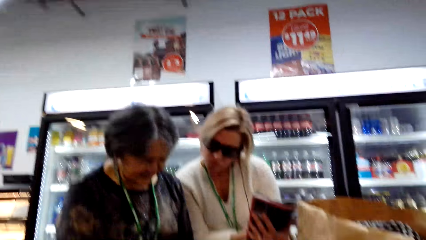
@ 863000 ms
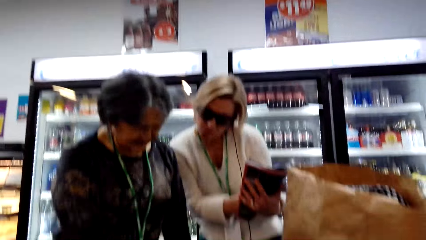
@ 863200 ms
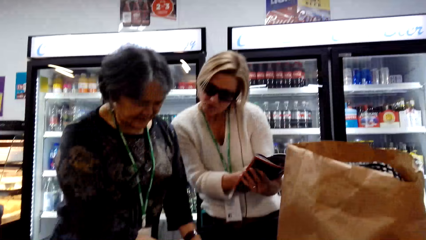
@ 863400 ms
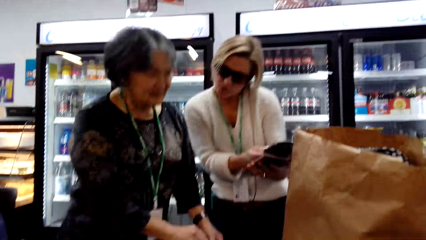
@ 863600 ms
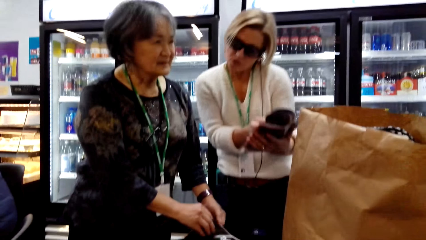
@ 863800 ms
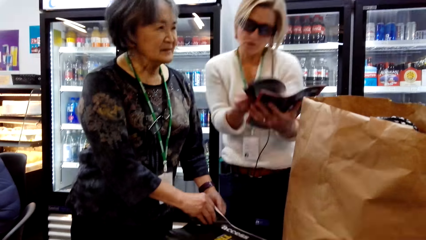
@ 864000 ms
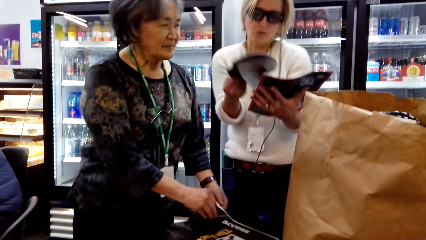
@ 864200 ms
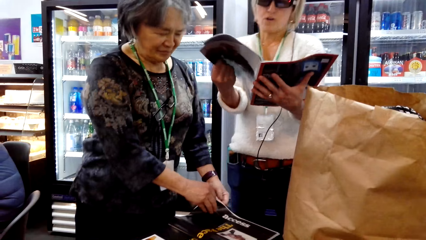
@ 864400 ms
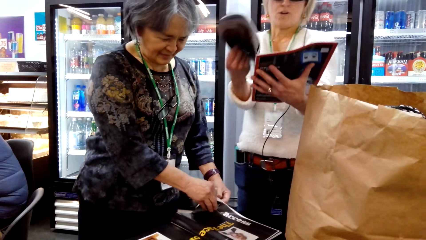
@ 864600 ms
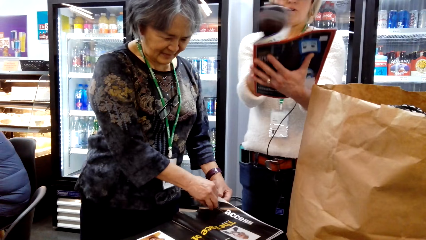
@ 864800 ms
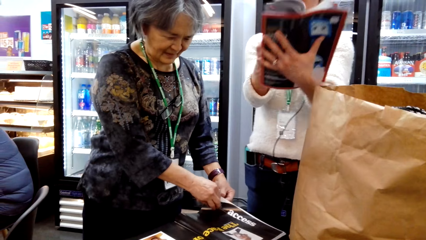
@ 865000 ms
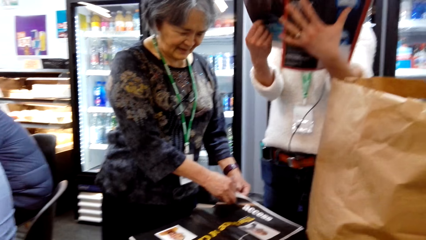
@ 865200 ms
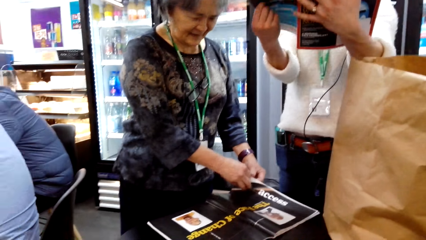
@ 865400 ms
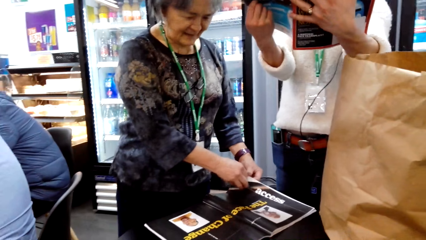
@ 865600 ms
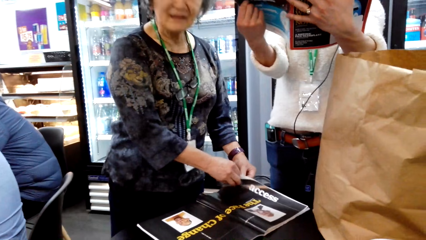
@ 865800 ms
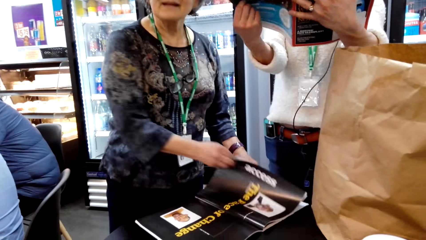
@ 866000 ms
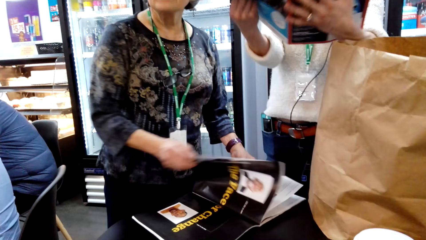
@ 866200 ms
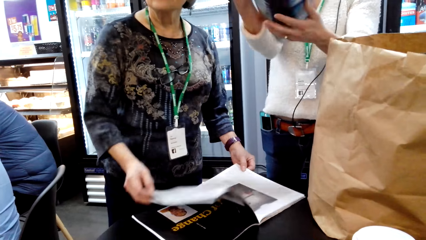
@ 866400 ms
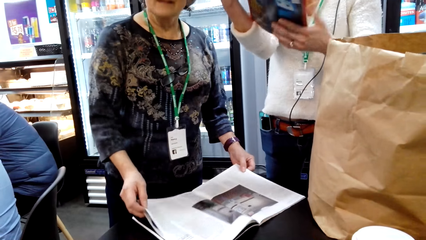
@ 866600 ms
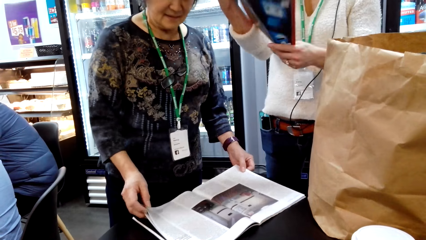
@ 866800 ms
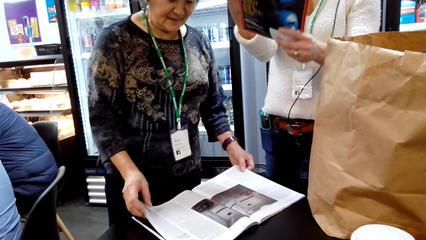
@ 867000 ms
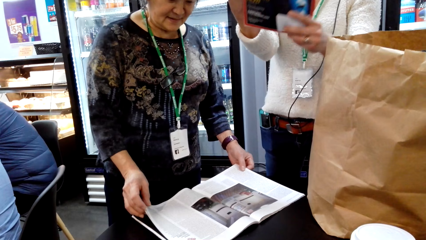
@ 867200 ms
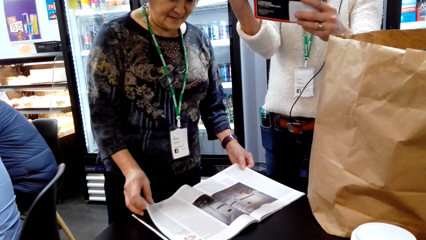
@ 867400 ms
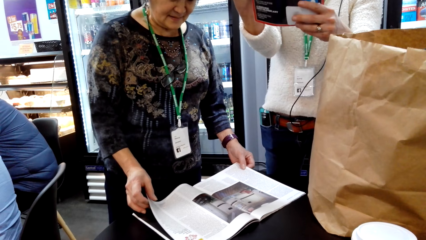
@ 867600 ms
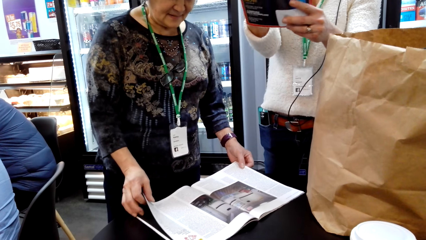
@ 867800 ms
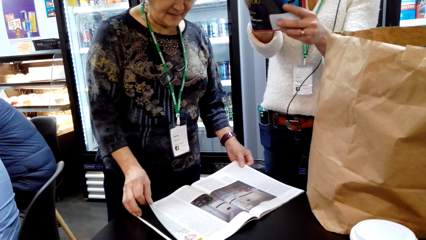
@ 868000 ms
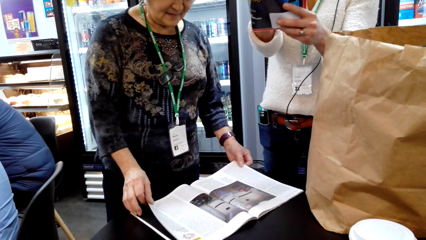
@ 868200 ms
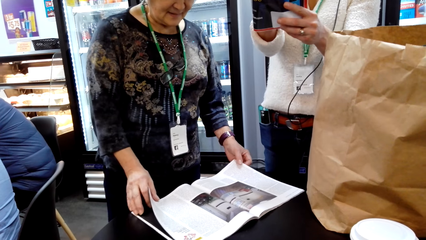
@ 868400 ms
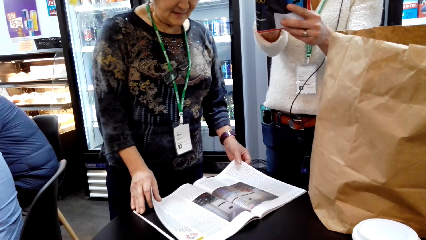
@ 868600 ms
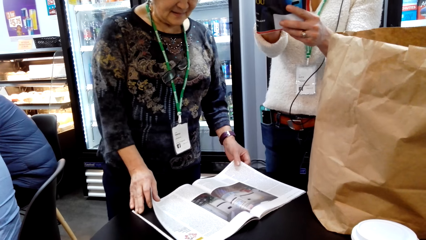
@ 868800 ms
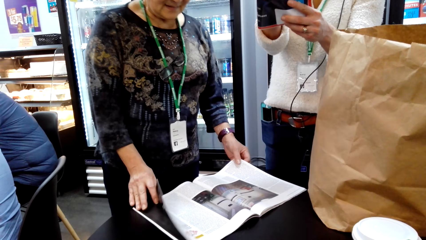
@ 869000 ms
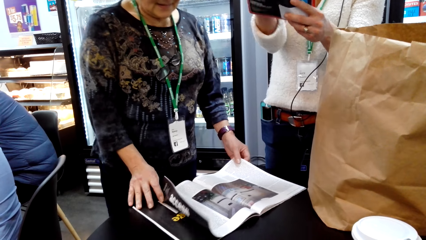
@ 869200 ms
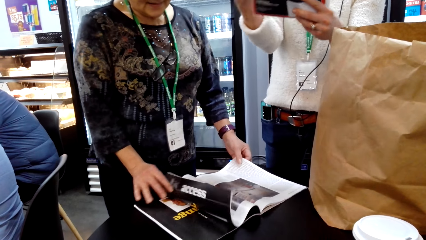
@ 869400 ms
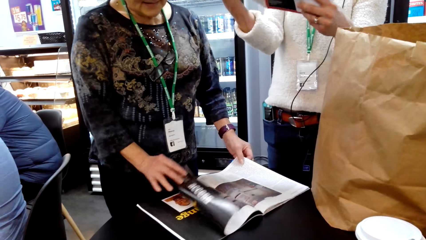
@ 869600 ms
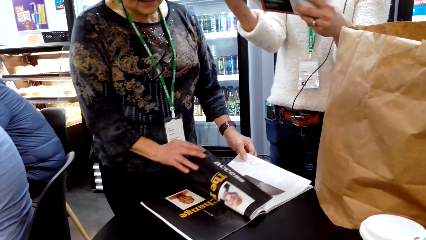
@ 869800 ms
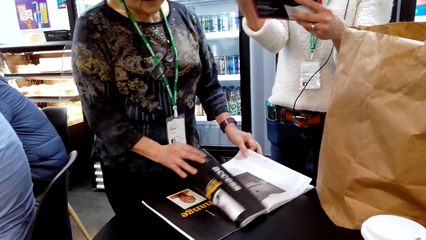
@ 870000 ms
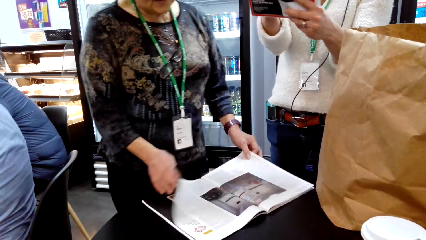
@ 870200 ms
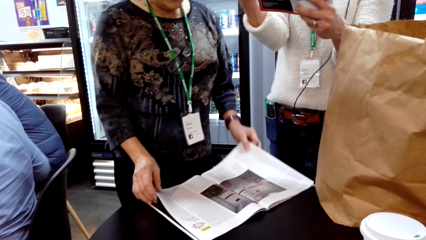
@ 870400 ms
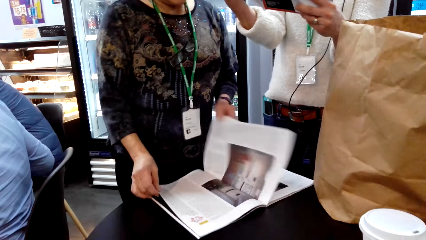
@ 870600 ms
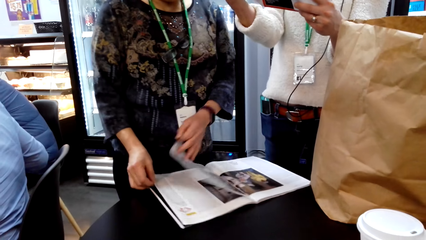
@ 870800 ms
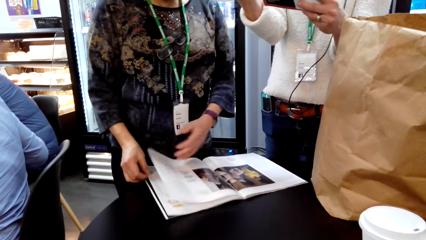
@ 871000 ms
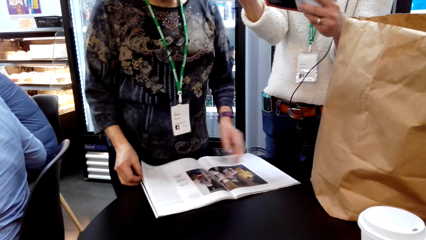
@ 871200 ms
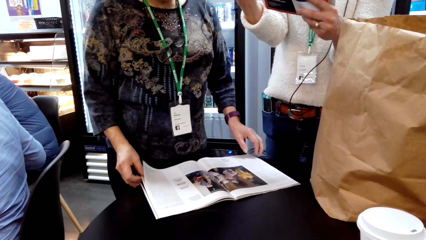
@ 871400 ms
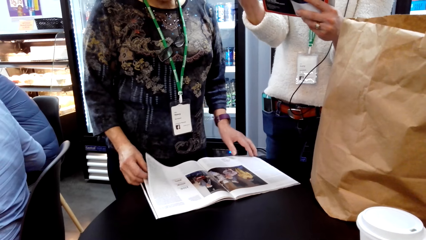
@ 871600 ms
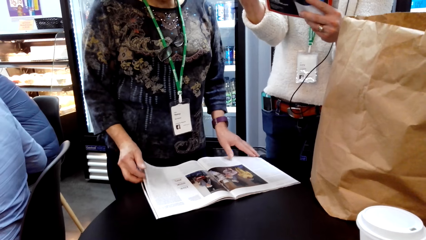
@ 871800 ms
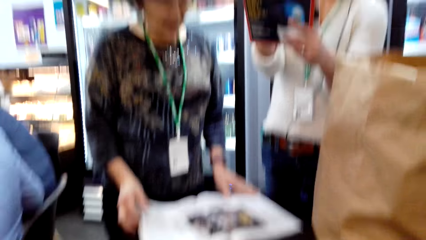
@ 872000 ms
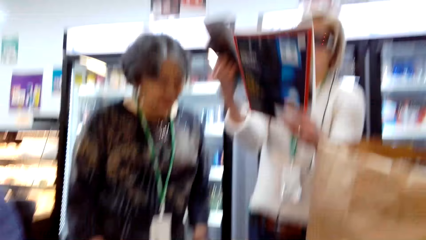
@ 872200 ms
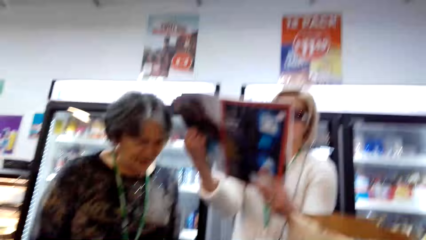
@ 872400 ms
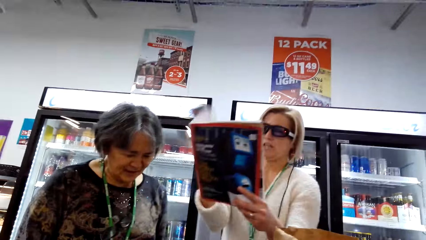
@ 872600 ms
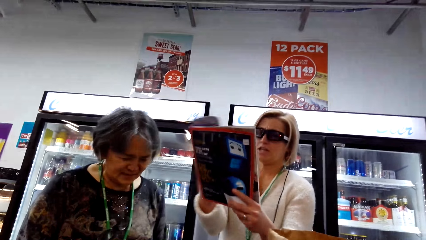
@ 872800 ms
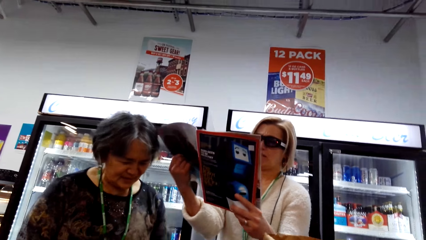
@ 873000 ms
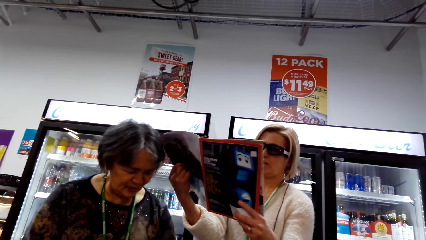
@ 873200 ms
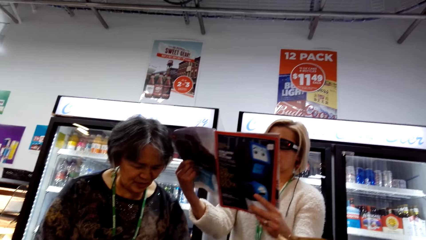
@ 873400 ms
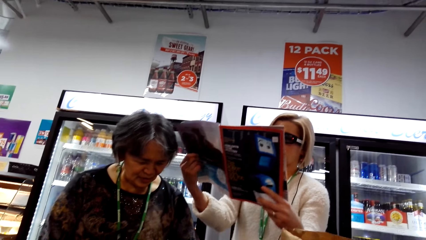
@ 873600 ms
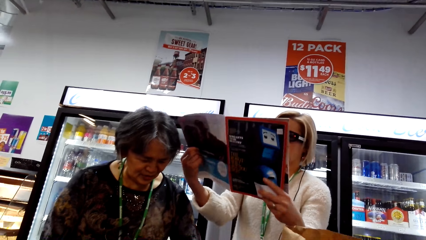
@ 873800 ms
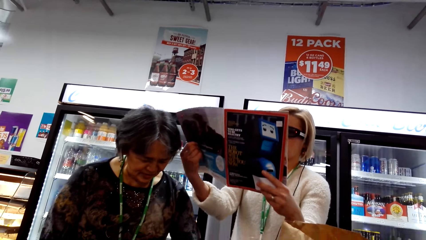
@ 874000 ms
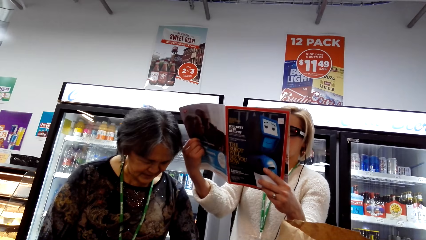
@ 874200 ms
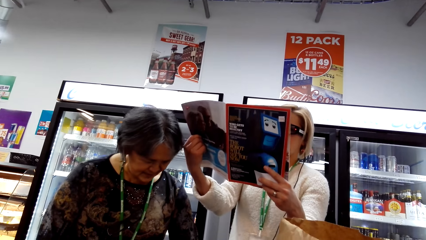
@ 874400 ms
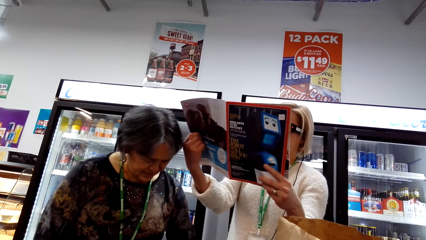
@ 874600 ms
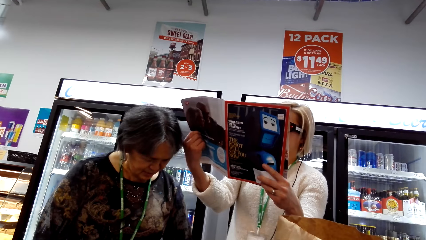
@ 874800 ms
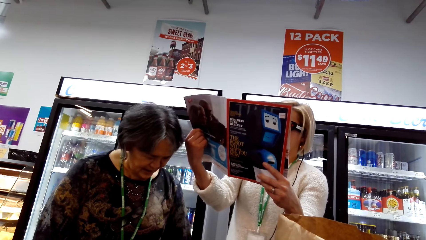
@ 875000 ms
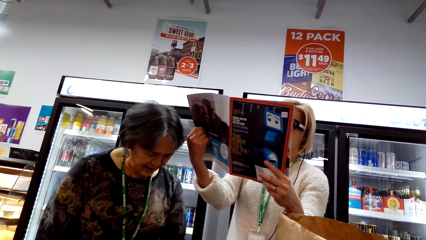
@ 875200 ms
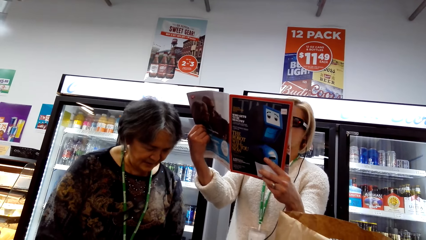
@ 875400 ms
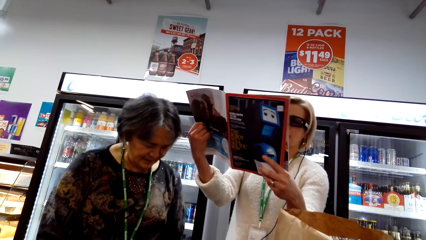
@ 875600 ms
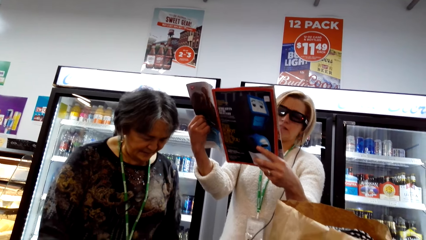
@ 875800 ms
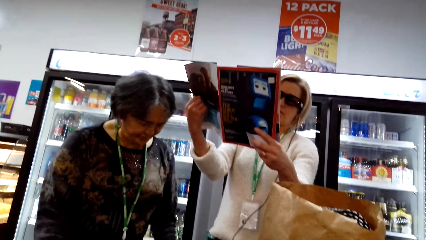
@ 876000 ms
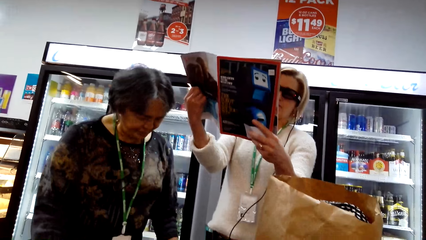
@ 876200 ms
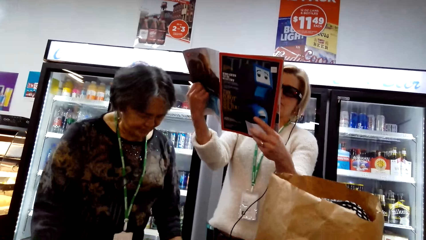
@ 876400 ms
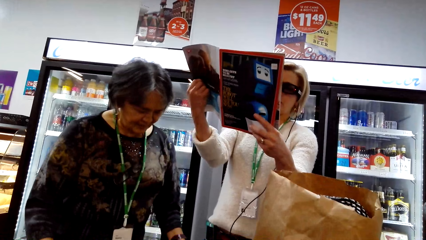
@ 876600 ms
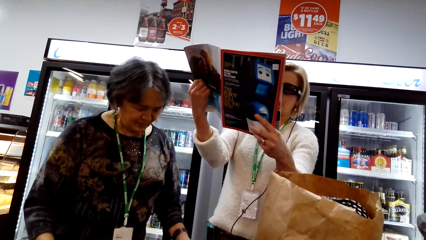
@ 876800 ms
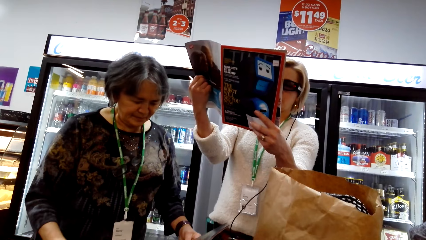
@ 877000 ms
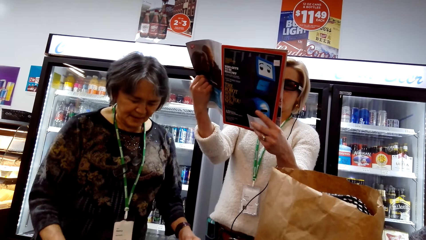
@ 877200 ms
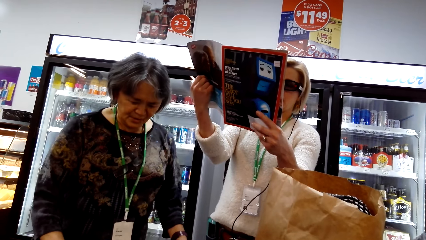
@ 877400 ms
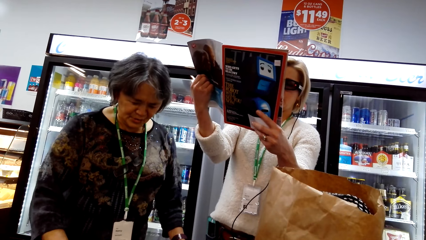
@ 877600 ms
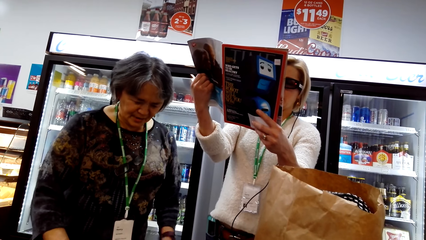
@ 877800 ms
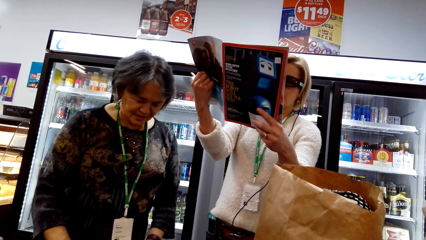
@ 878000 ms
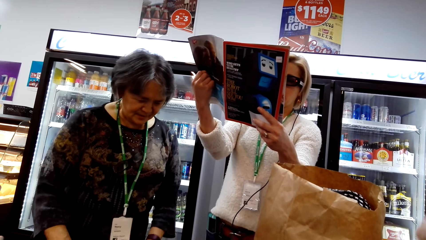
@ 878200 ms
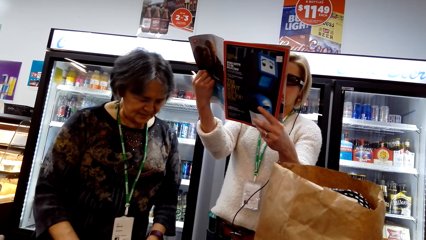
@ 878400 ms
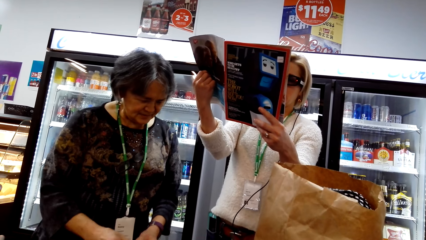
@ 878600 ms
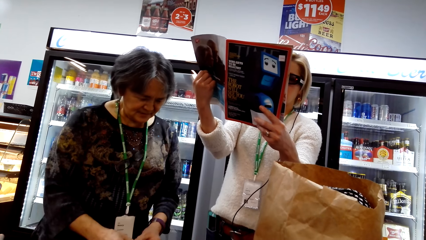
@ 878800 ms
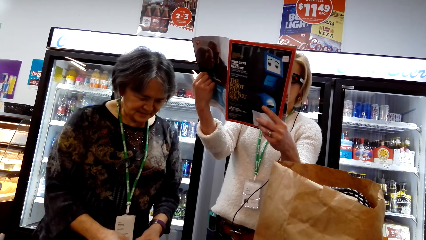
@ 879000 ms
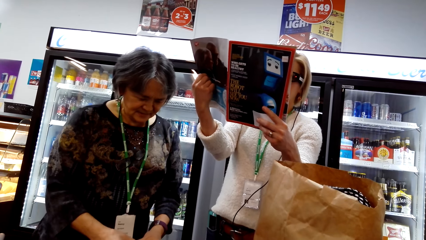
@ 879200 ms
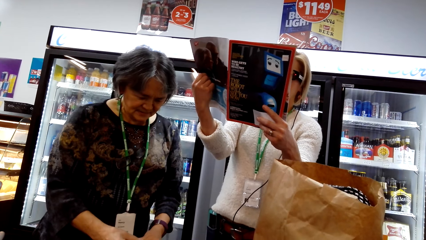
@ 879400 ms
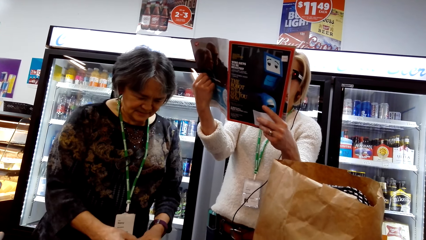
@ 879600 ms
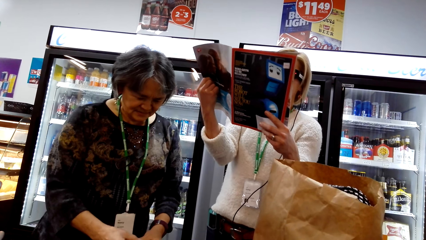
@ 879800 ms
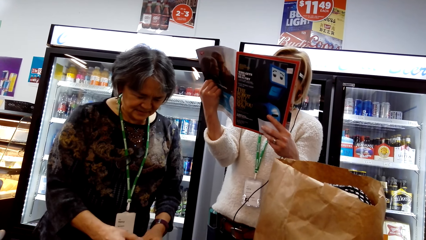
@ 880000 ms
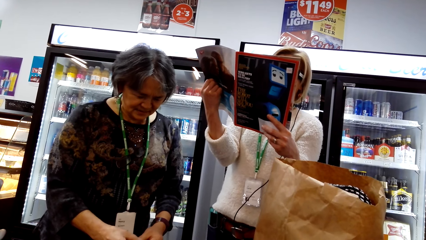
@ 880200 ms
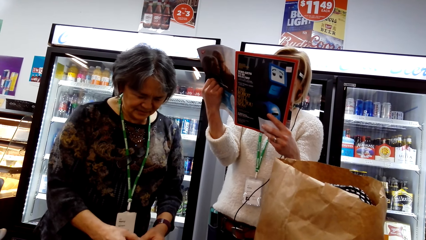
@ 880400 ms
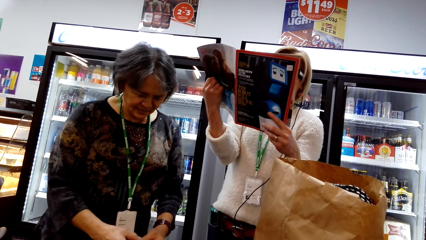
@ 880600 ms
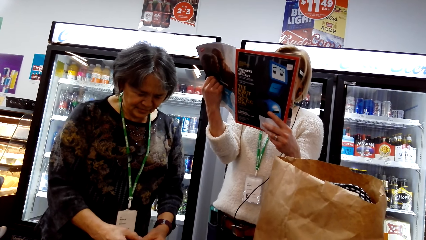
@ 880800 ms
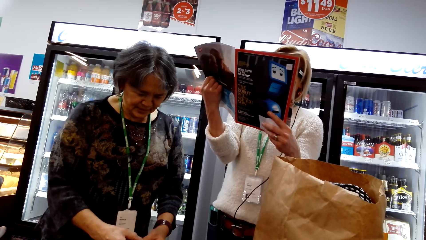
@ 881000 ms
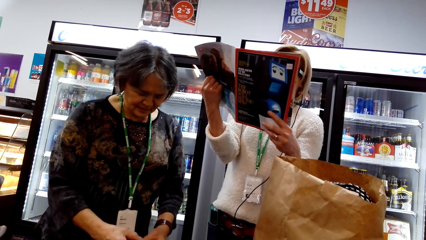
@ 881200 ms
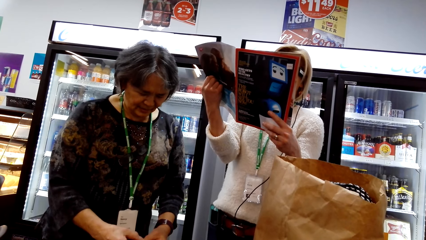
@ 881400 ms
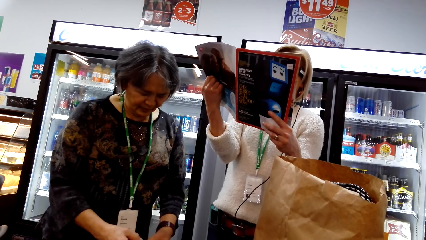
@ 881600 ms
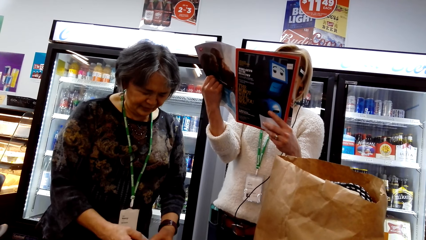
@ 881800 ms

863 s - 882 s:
The camera wearer talks. They stare at a lady. Another lady interacts with the first lady. The first lady inspects a book. The camera wearer looks around. They stare at the first lady.
